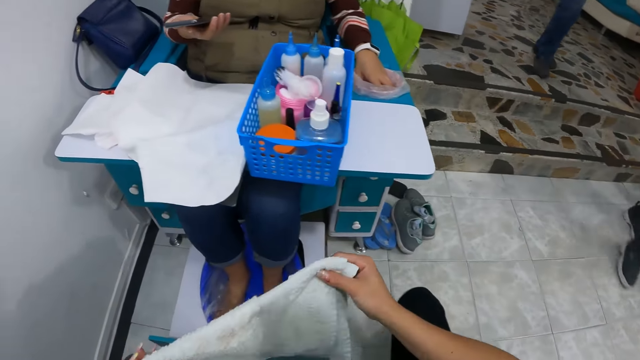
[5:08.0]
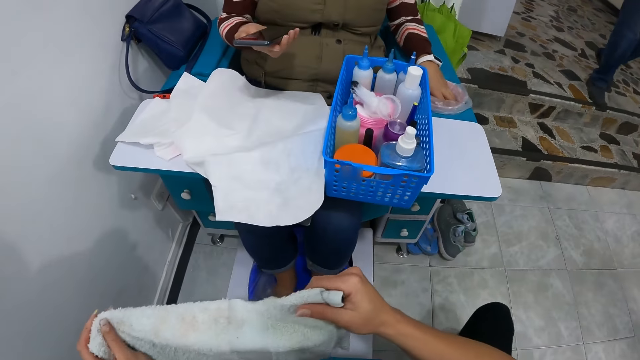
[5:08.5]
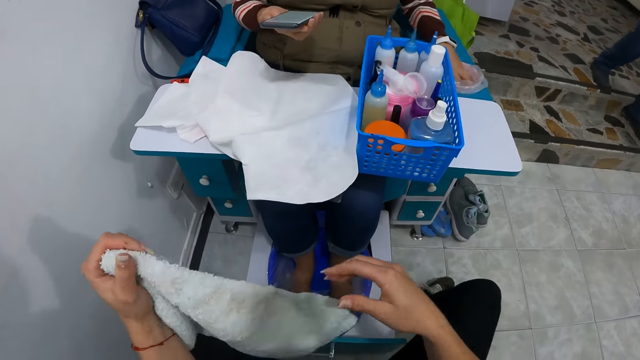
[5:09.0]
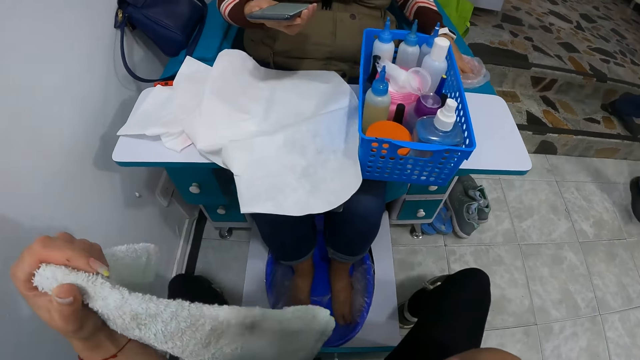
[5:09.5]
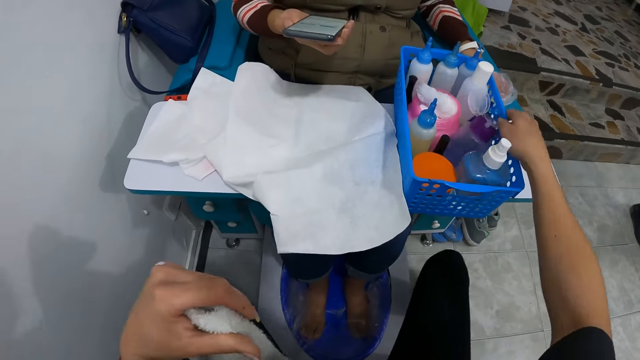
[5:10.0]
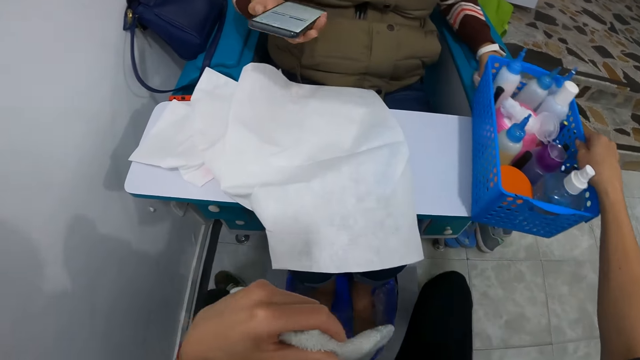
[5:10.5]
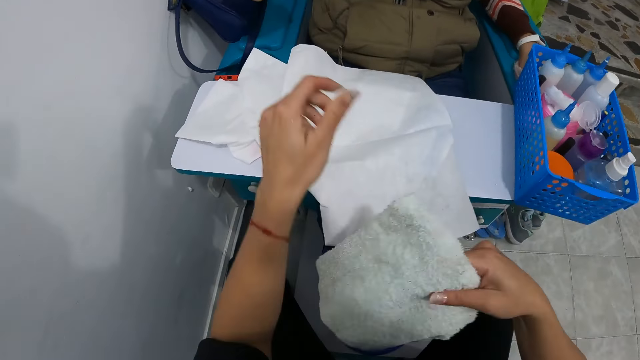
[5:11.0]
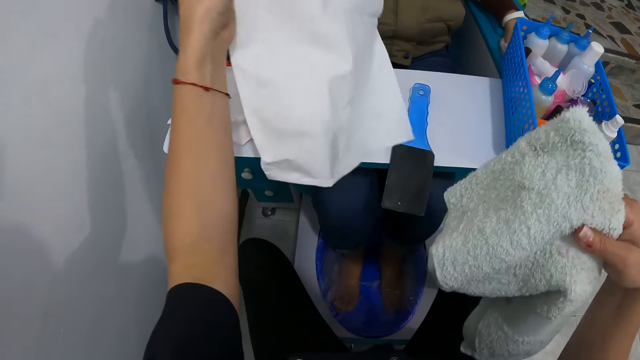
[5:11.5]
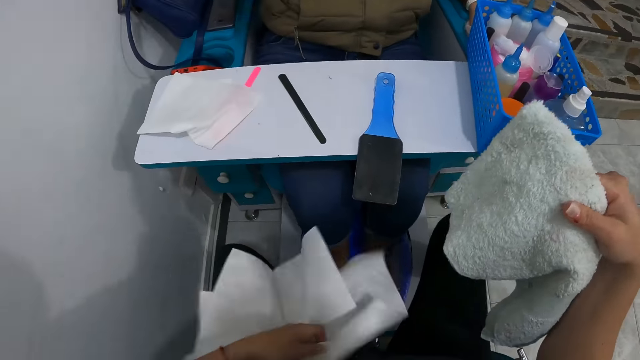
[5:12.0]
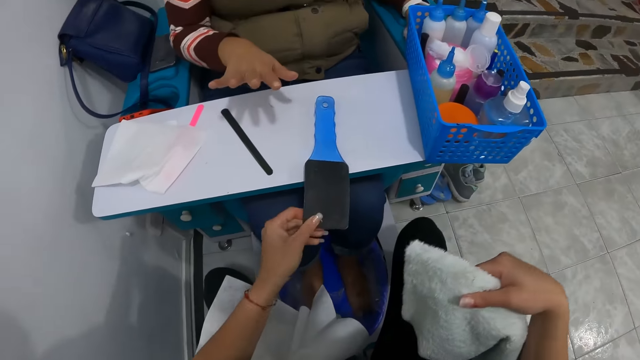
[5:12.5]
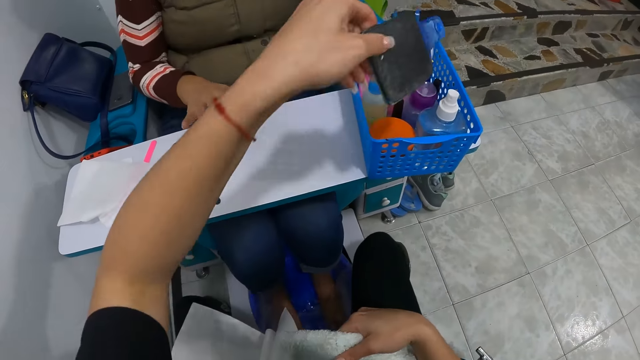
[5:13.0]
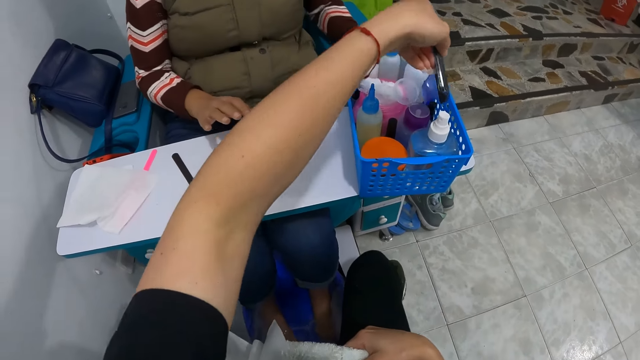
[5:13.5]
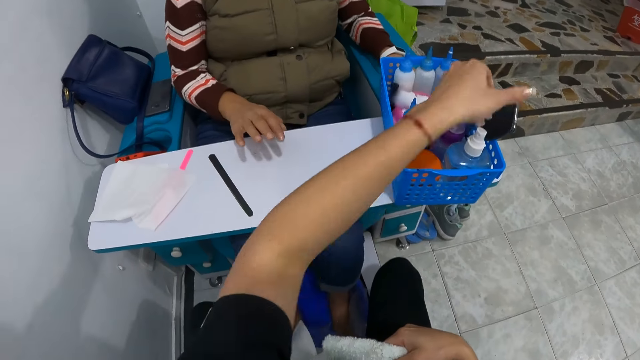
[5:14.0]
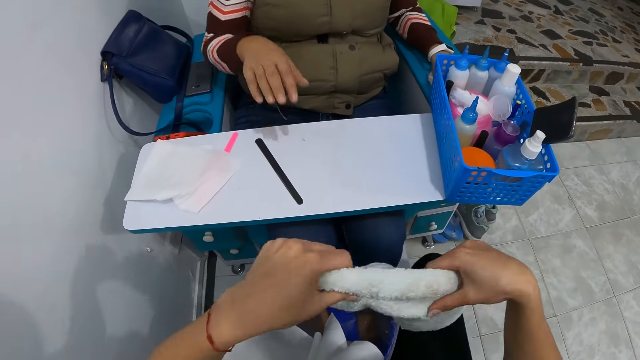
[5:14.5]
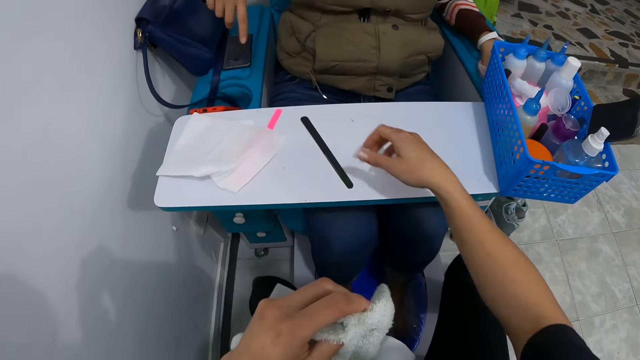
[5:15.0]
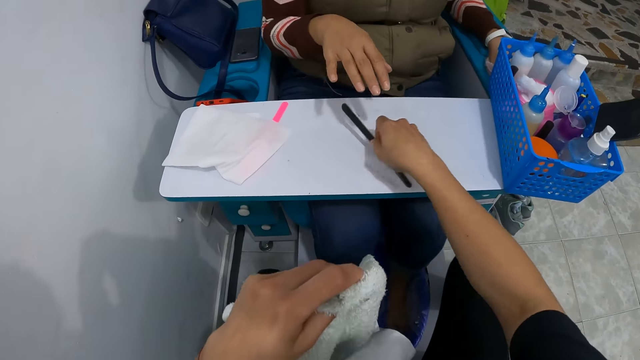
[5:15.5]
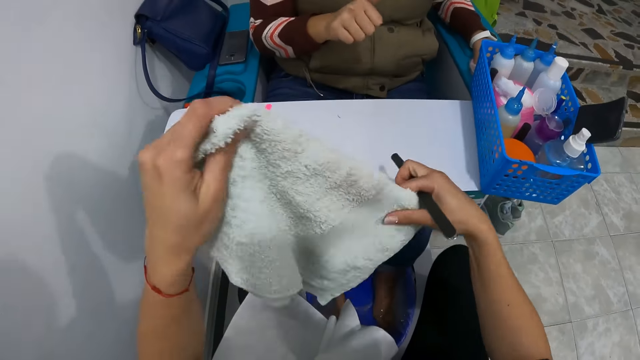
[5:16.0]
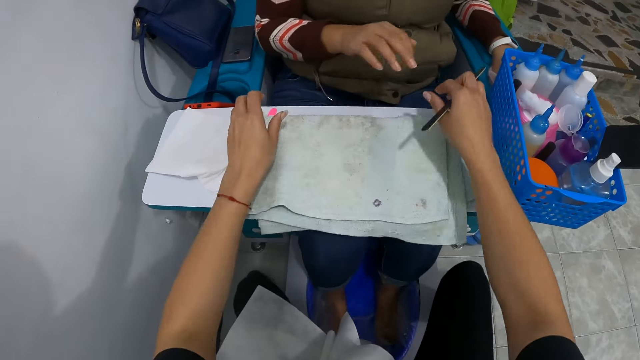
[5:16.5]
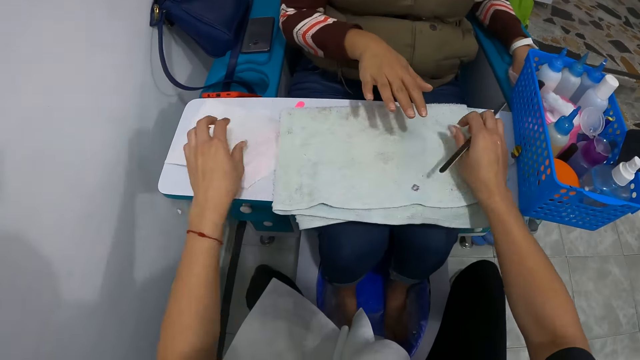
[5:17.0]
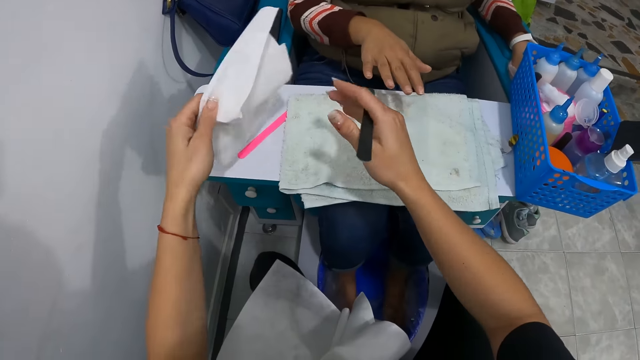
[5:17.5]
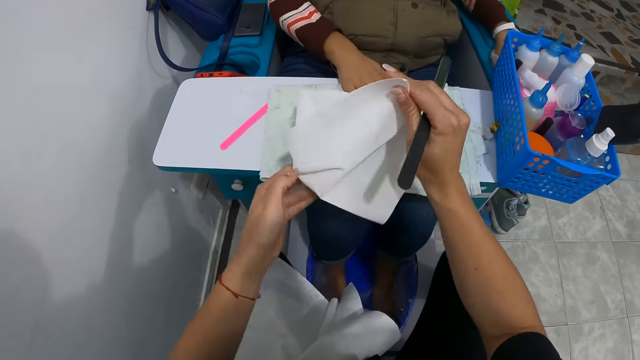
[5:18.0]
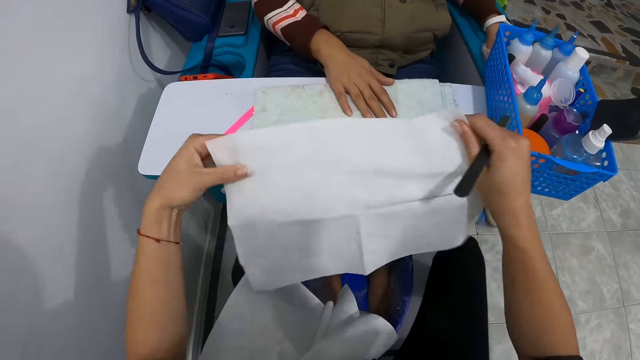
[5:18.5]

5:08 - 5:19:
The camera wearer stares at the towel. She moves a basket aside with her right hand. She switches the towel from her left hand to her right hand. She picks the sheet from the table with her left hand. The woman drops the phone in her right hand on the armrest of the chair. The camera wearer places the sheet in her left hand on her left leg. She picks a buffer from the table with her left hand. She puts the buffer in her left hand in the basket on the table. The woman moves her right hand towards the phone. The camera wearer picks a nail file from the table with her right hand. The woman folds her right hand. The camera wearer holds the towel with both hands. She places the towel in her hands on the table. She picks the sheet from the table with her left hand. The woman places her right hand on the towel. The camera wearer opens the sheet in her hands.

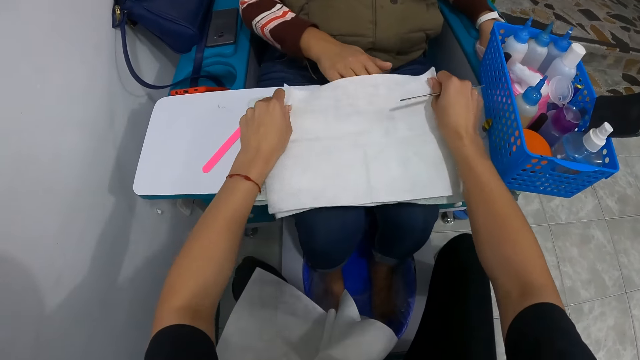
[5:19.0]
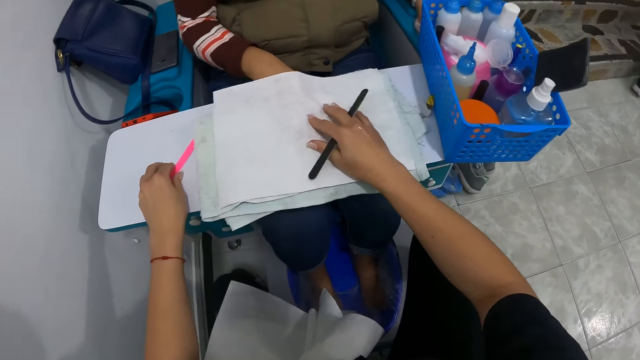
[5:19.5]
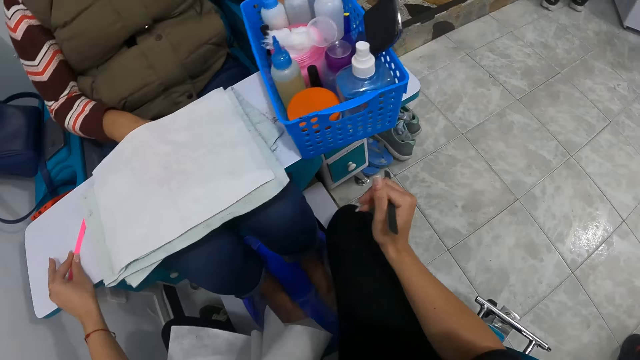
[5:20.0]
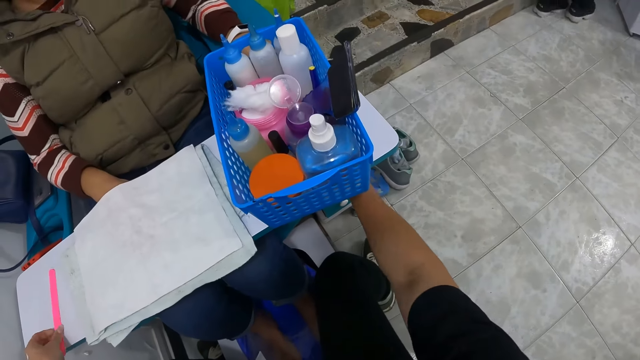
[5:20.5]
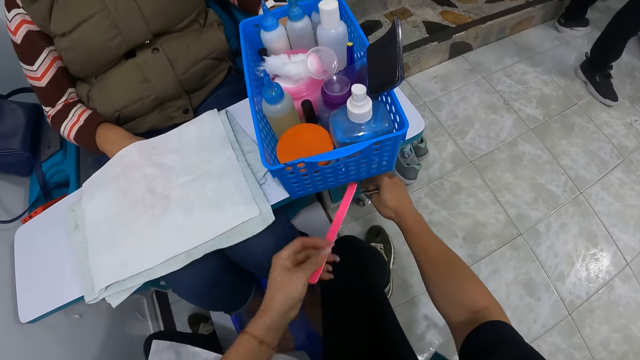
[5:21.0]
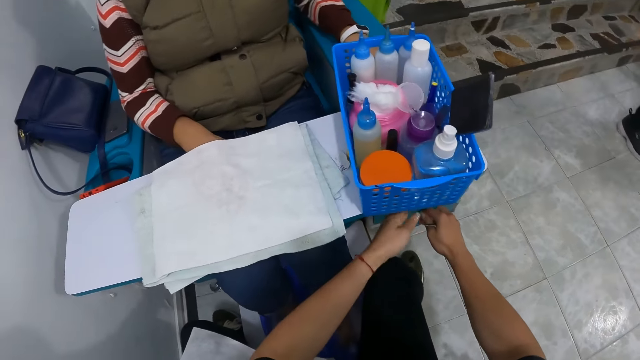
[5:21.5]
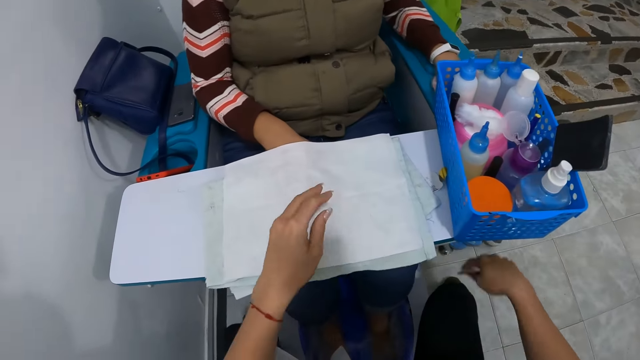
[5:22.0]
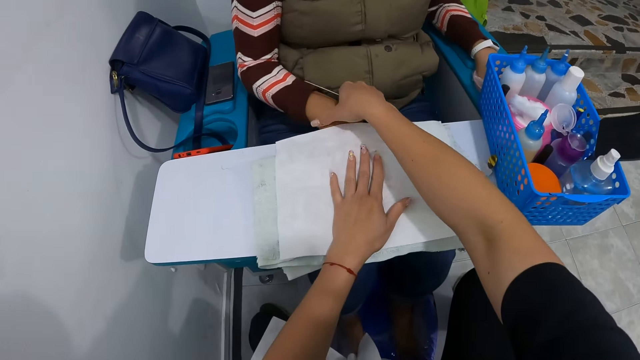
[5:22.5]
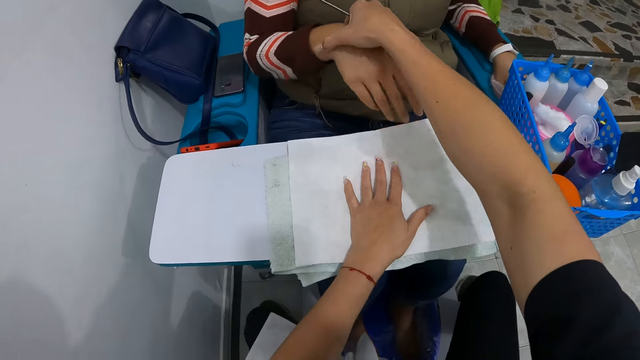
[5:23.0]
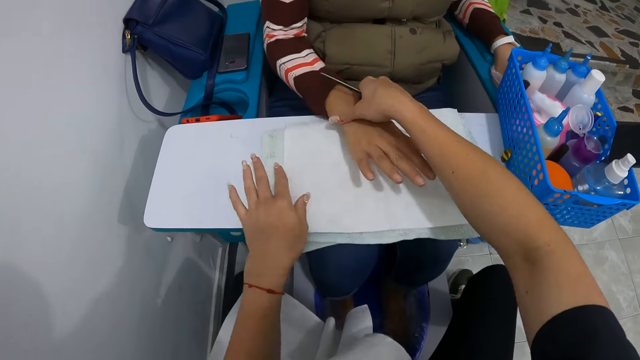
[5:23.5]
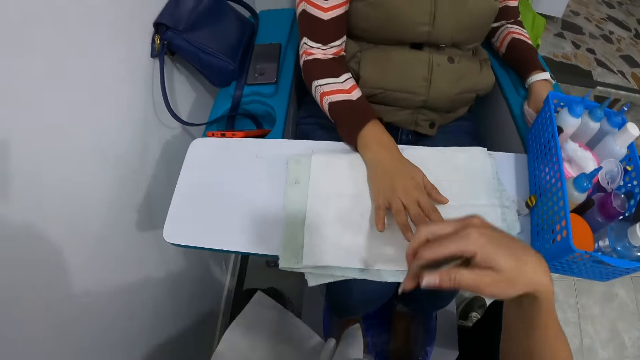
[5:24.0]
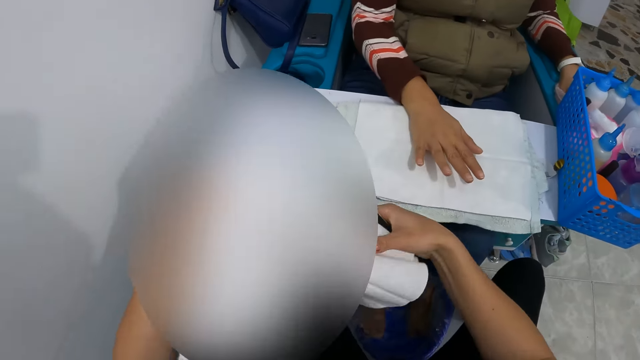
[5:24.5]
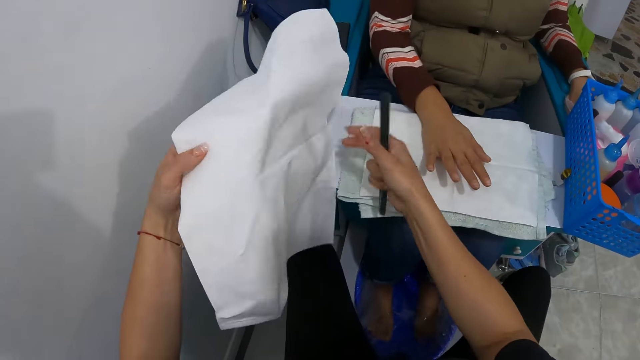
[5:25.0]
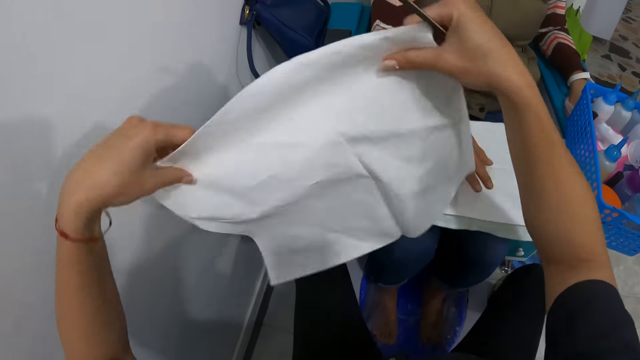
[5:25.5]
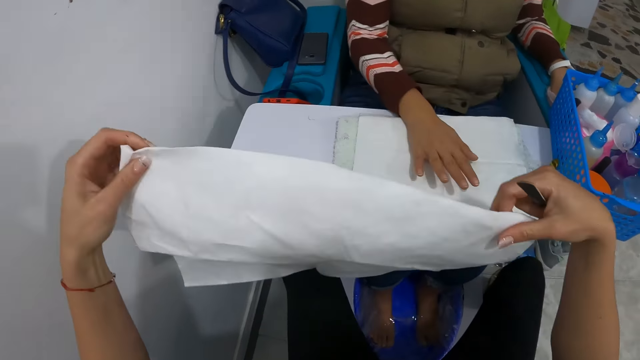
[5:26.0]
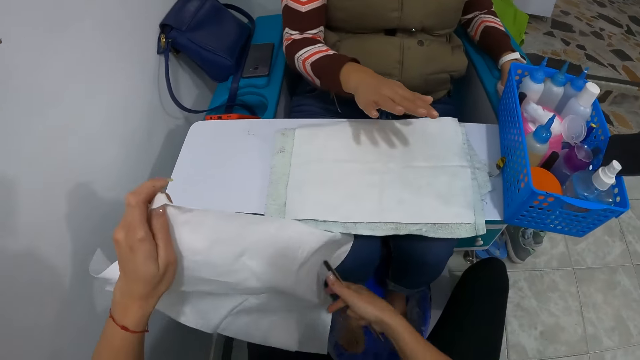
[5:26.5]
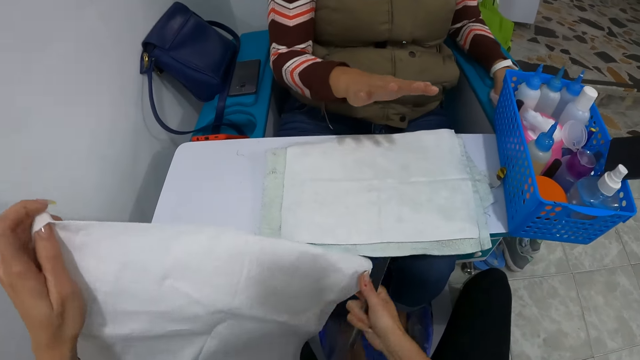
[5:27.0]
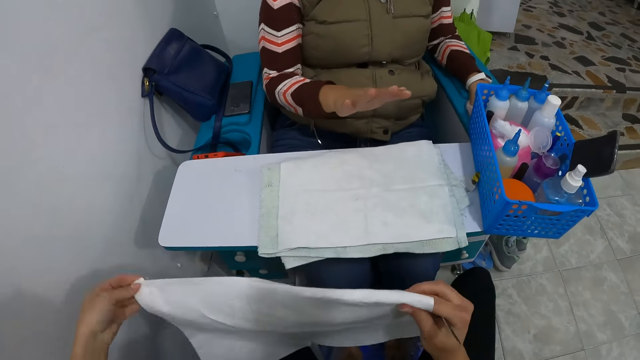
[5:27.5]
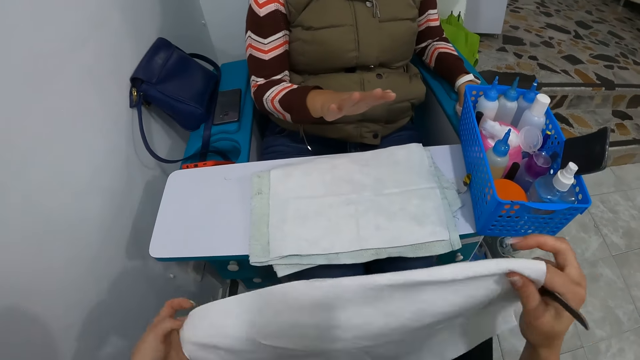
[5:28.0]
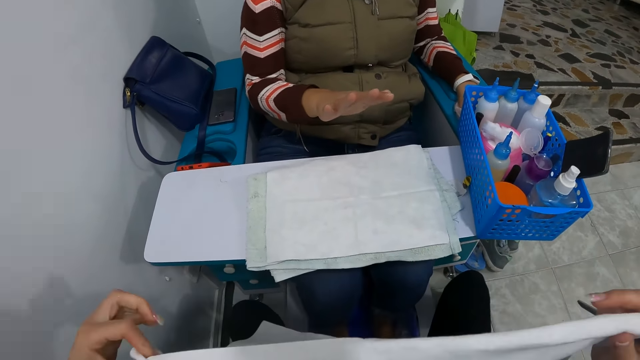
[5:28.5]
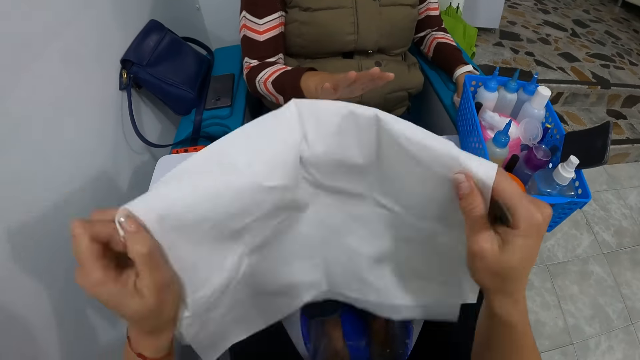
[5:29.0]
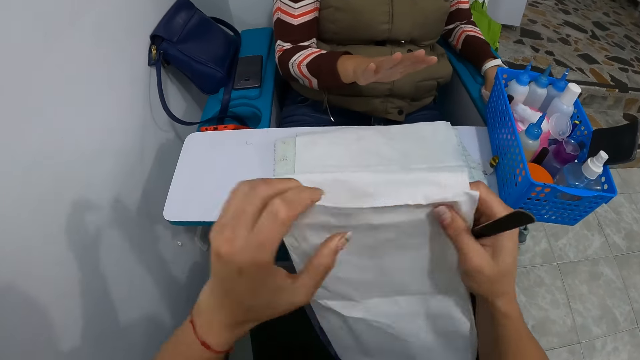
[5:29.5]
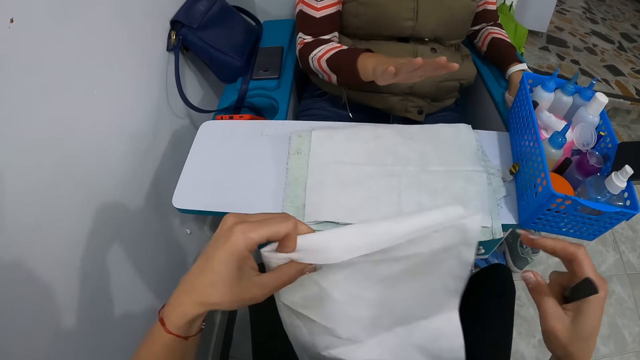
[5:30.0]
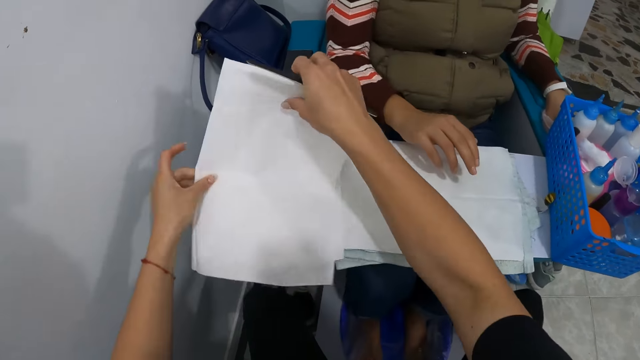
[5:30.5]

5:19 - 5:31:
The camera wearer places the sheet in her hands on the right hand of the woman on the towel. She picks a file with her left hand. She opens a cupboard with her right hand. She inspects the drawer. She places the file in her left hand in the cupboard. She stares at the table. She closes the cupboard with her right hand. She places her left hand on the sheet. She holds the woman's hand. She pulls the woman's right hand from underneath the sheet with her right hand. She places the woman's right hand in her right hand on the sheet. She removes her left hand from the sheet. She picks up the sheet from her left leg with her left hand. The woman lifts her right hand from the sheet. The camera wearer folds the sheet with both hands. The woman stares at her hand. The woman places her right hand on the sheet. The camera wearer drops the sheet in both hands on the table.
